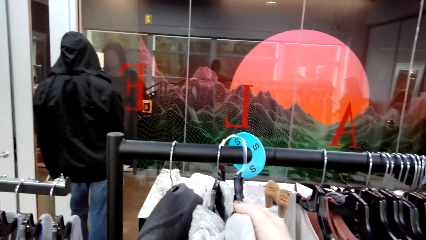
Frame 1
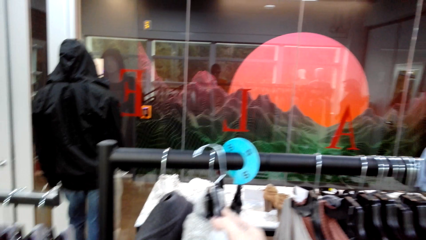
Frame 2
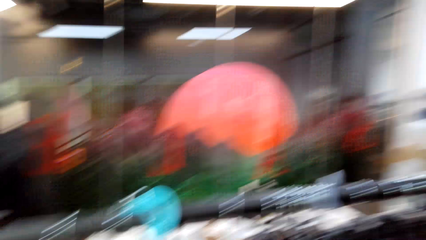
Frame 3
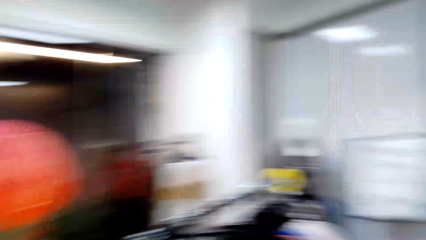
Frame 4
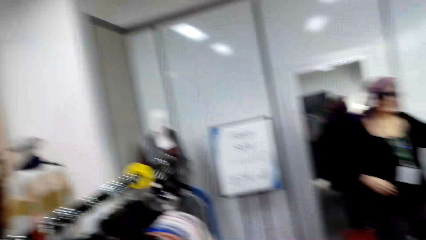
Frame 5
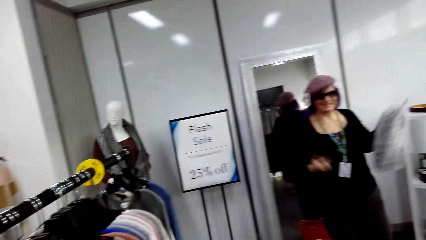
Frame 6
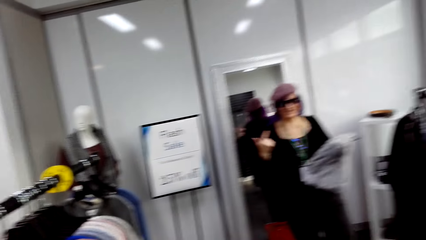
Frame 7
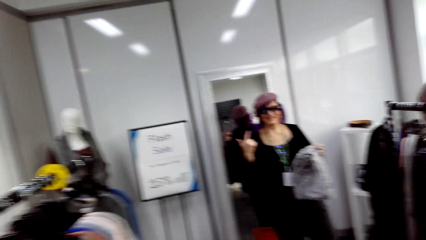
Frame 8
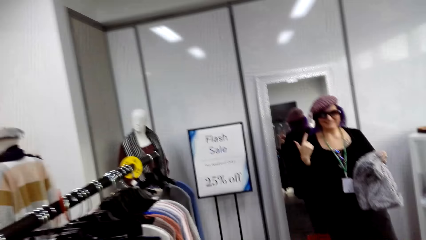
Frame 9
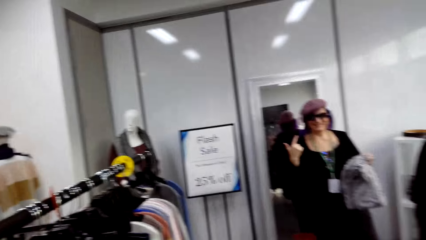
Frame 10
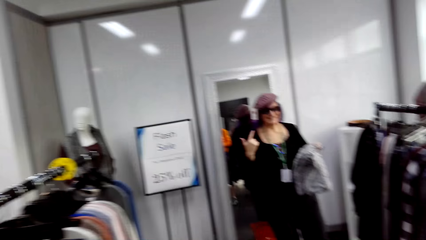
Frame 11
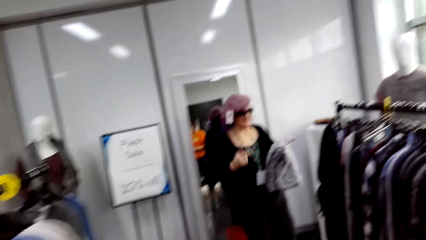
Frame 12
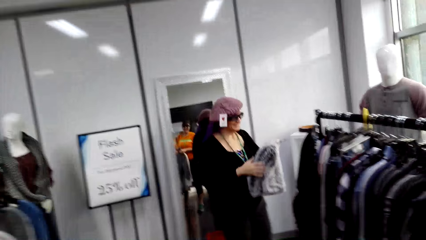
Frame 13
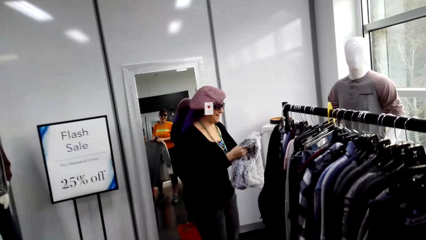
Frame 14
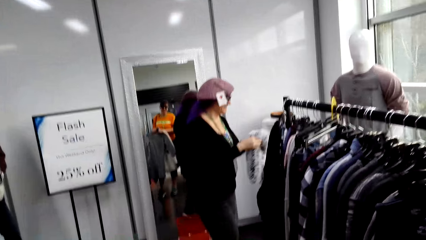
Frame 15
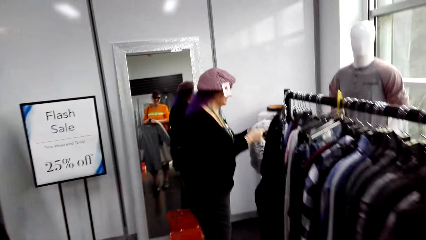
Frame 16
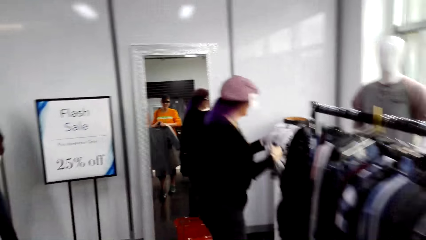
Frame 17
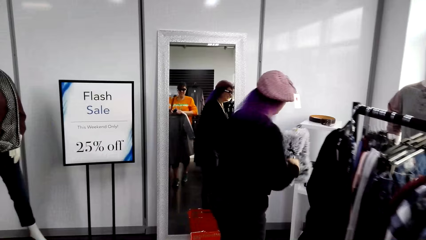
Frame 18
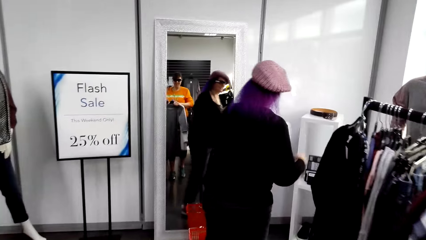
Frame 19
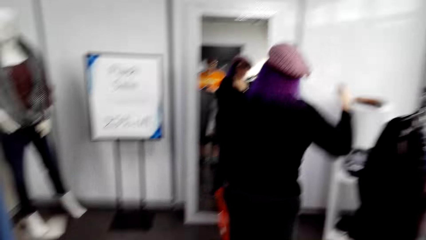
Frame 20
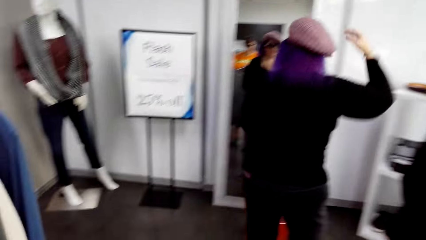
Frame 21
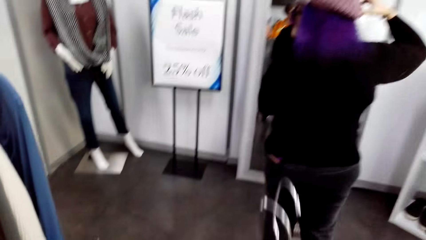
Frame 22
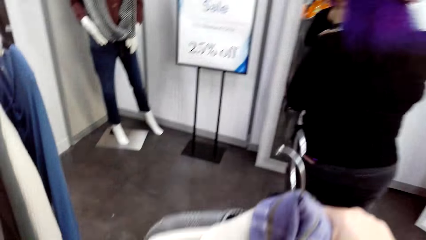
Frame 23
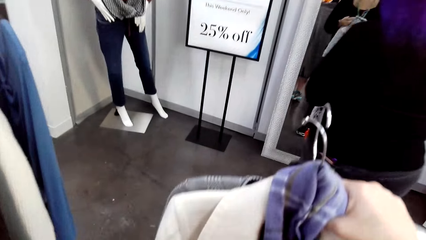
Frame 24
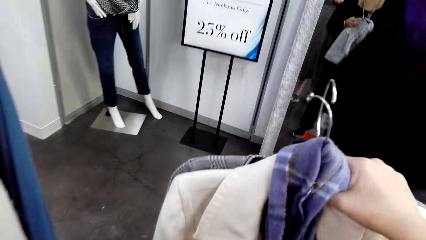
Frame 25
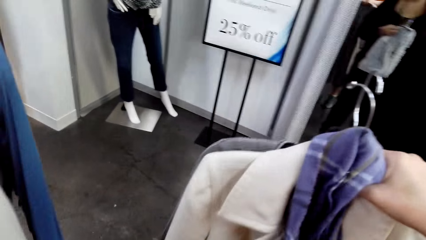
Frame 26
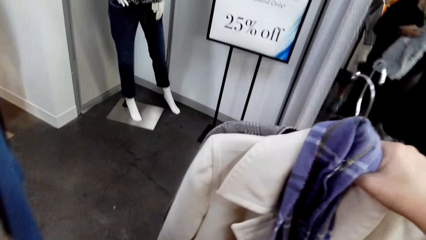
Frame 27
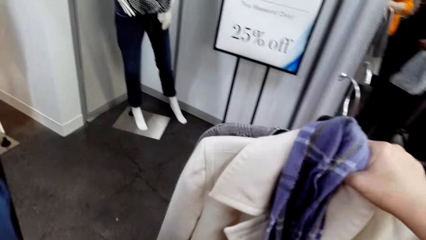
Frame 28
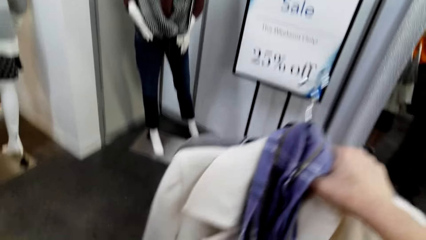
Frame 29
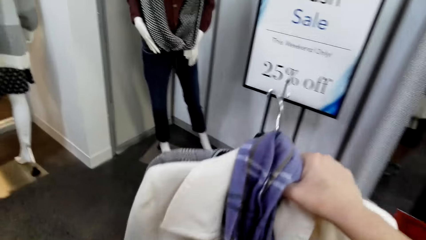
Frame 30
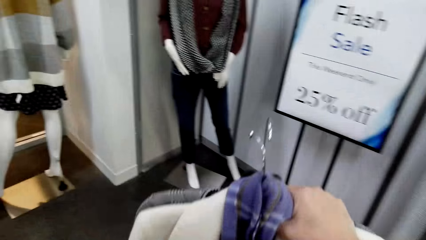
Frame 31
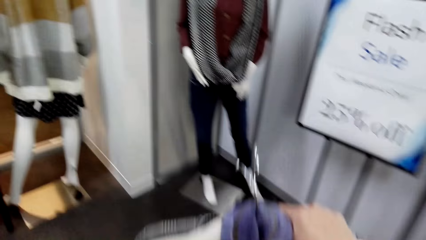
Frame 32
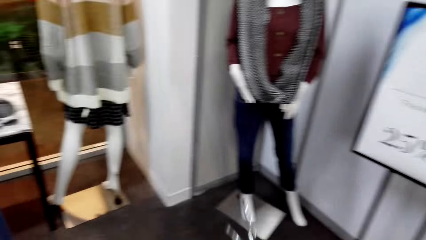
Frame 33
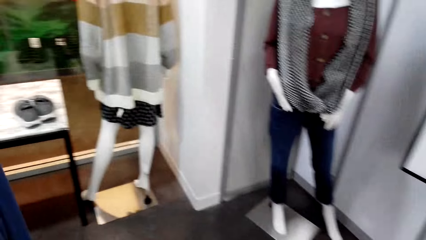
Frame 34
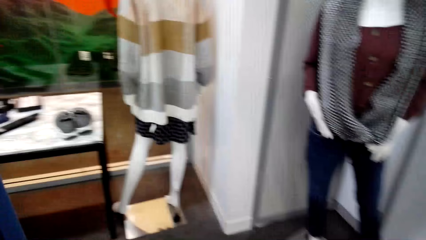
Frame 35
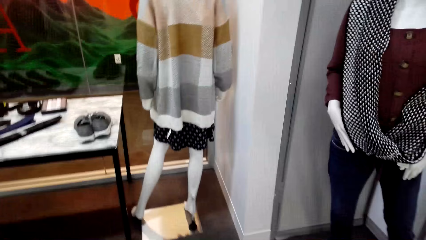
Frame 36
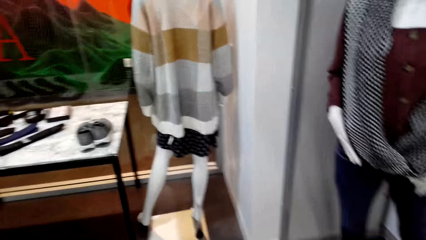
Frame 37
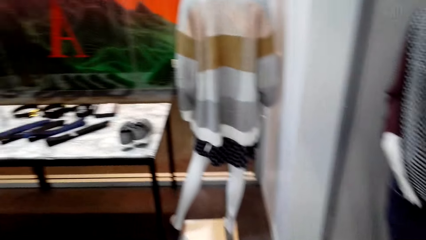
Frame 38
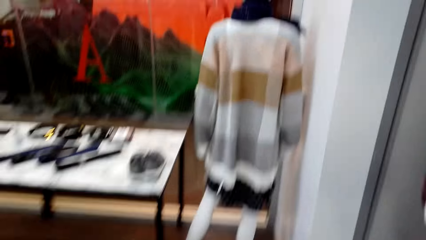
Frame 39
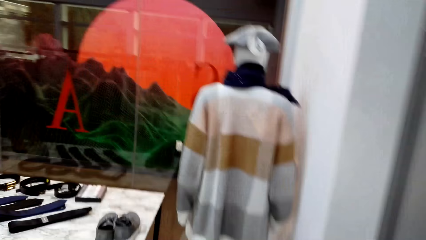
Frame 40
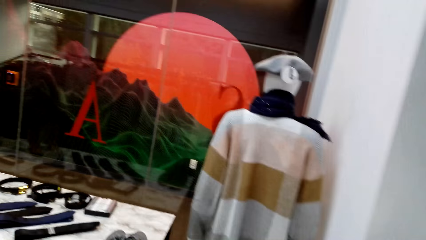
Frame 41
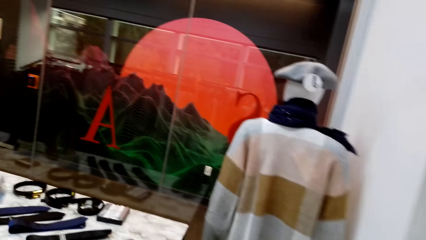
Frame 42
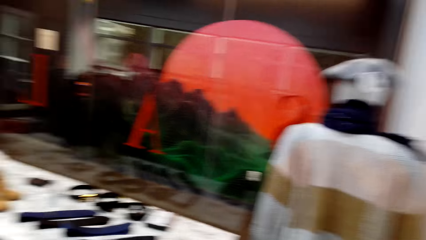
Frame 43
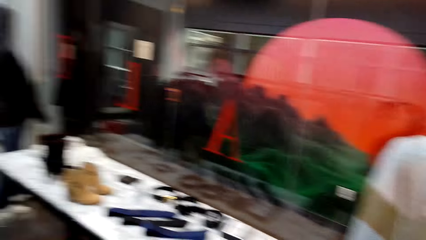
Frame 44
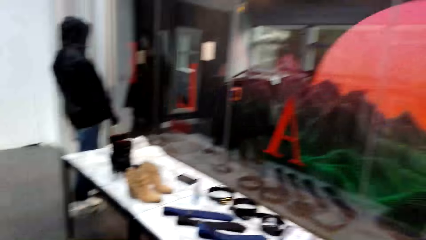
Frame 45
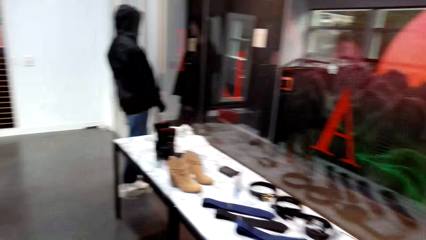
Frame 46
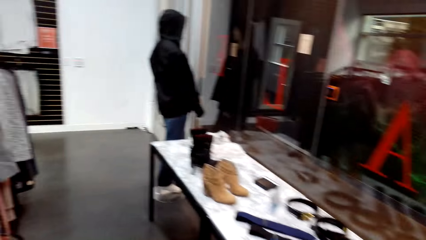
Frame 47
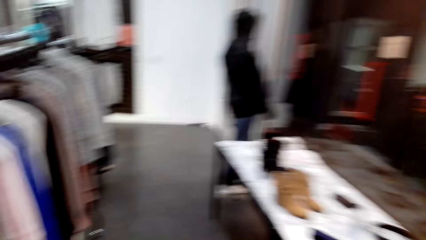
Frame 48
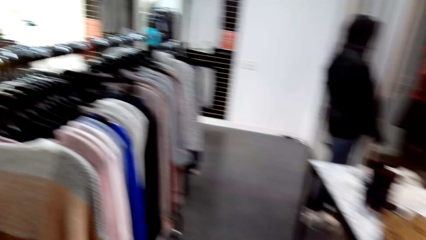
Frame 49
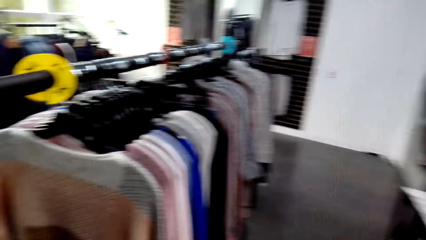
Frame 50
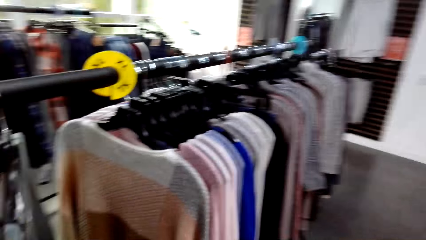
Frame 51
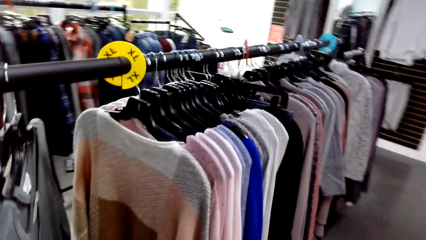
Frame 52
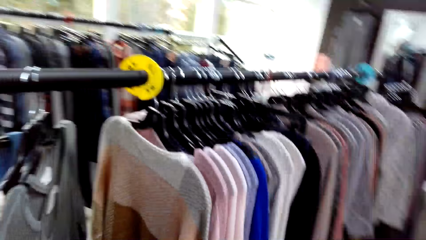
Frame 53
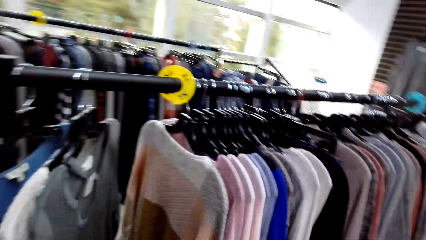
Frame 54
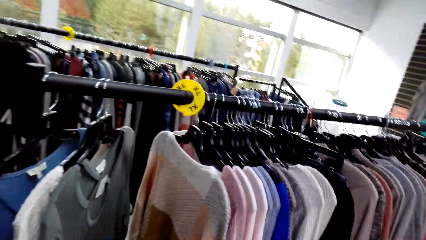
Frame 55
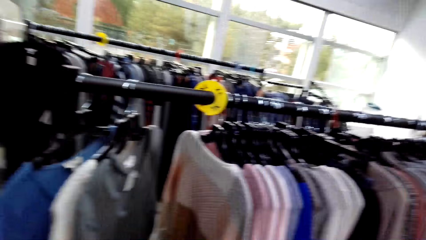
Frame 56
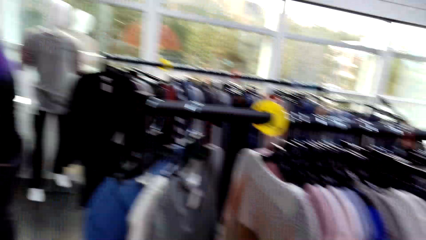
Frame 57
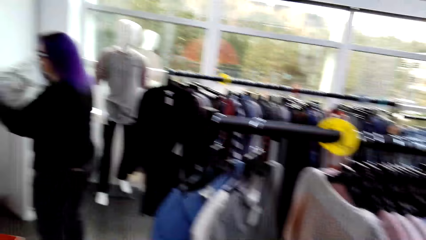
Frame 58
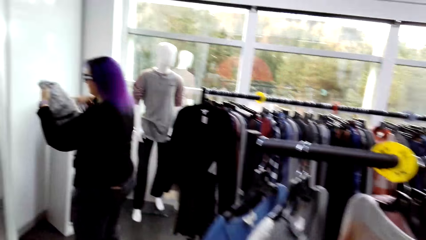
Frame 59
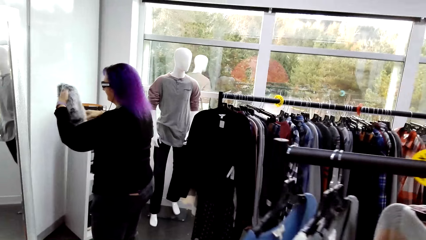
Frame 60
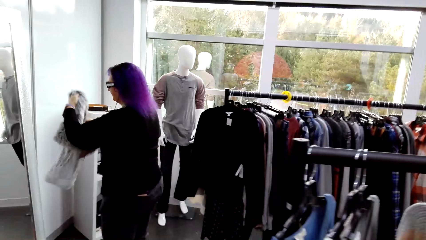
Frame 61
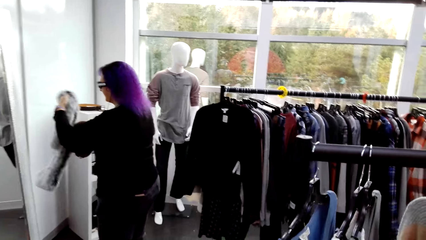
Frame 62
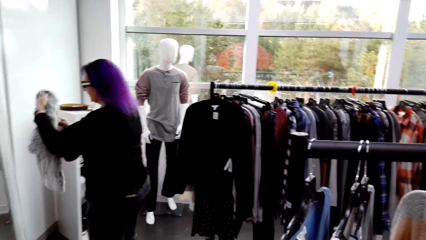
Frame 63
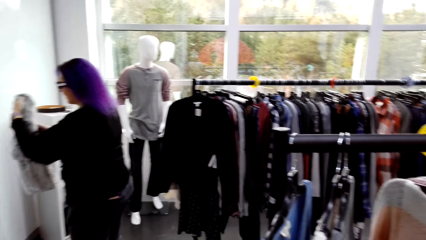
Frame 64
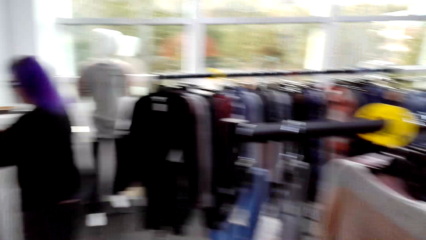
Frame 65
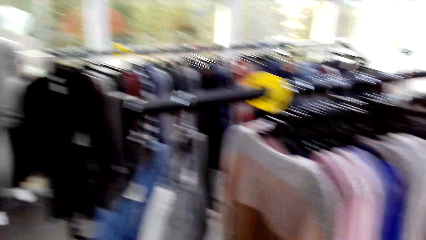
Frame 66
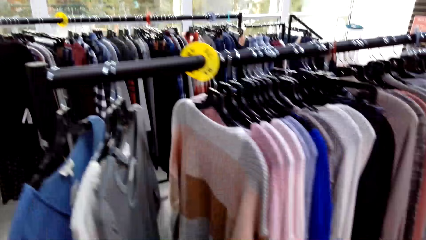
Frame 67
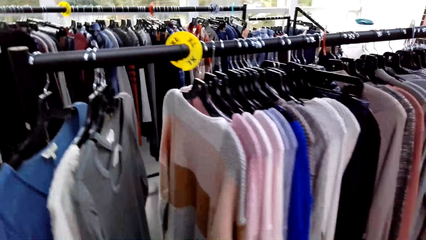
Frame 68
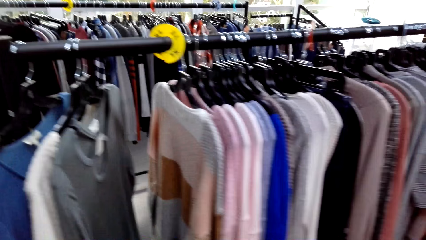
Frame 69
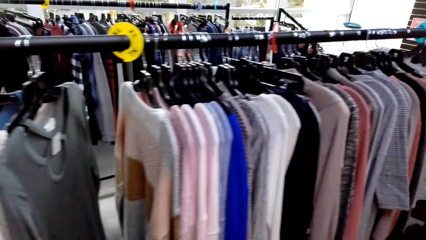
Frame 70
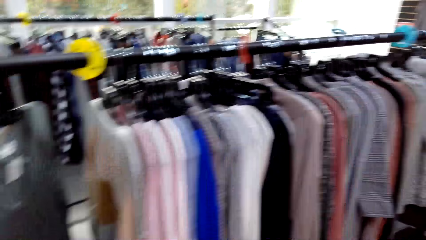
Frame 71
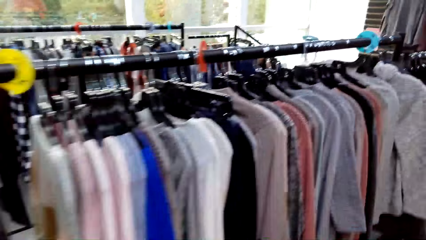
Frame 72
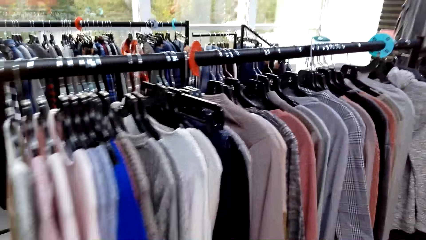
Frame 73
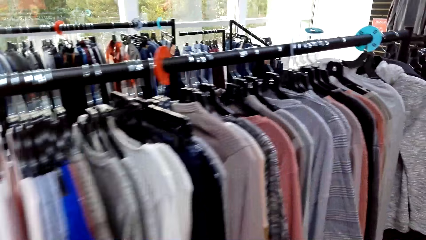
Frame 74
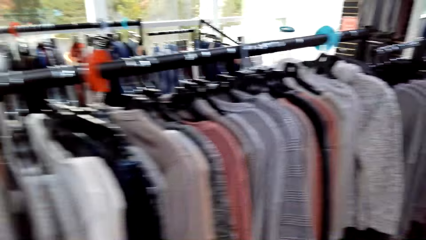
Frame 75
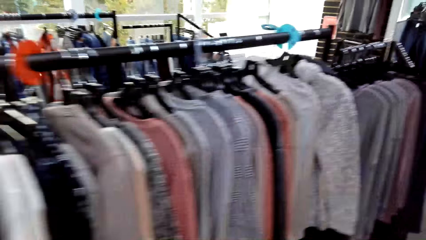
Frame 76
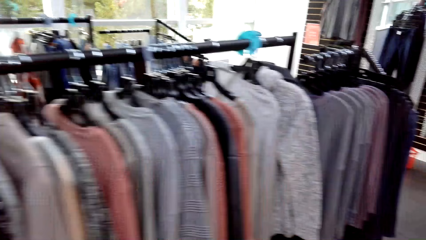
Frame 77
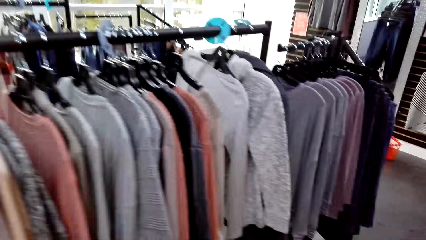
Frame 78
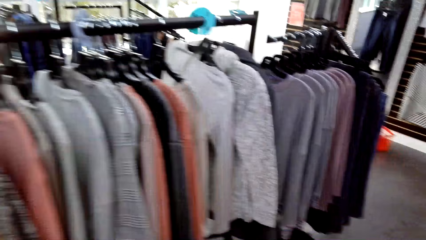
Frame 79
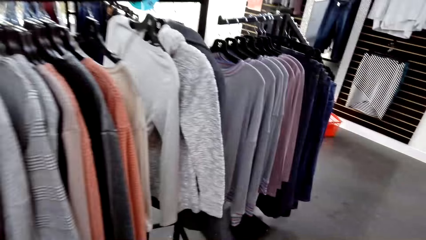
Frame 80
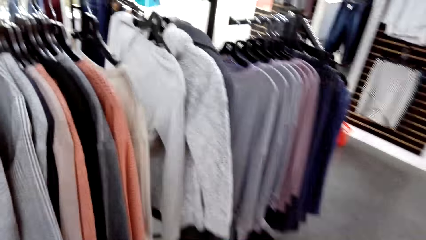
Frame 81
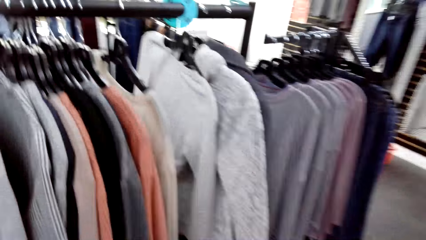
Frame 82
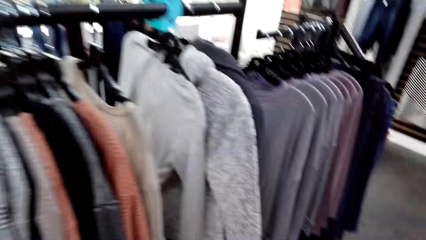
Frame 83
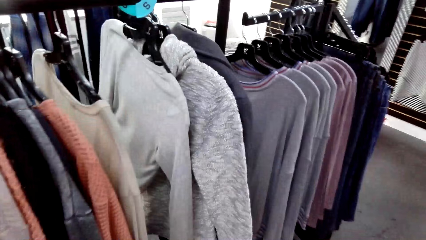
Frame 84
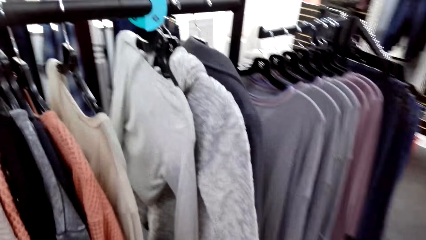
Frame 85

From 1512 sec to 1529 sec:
The camera wearer hangs the cloth on the hanger on the rail. They look around. A lady moves her hand and picks up a woolen hat. She turns around. She touches the woolen hat. The lady stares at the scarf. The camera wearer walks around the room. They look around. The lady holds the woolen hat.
